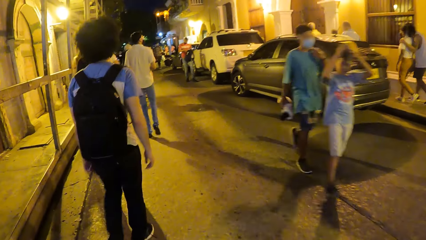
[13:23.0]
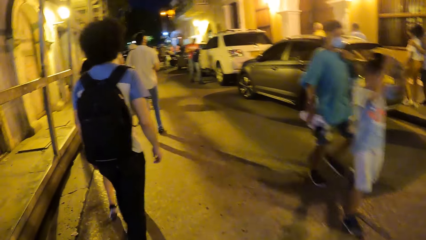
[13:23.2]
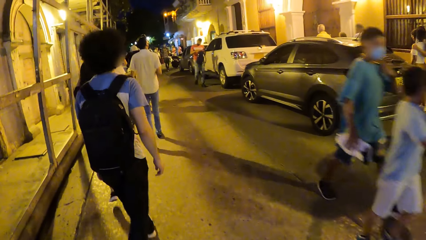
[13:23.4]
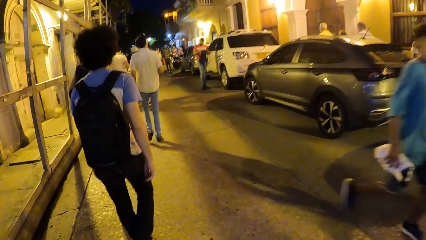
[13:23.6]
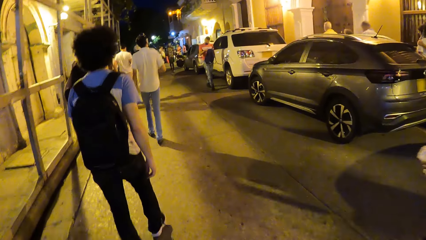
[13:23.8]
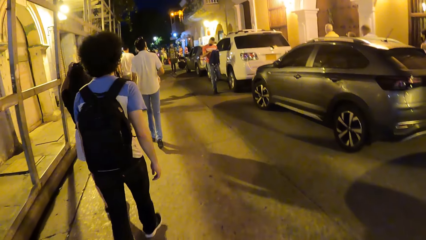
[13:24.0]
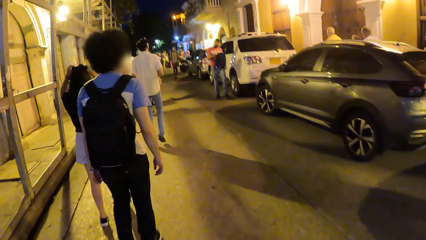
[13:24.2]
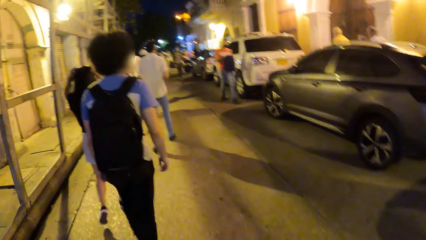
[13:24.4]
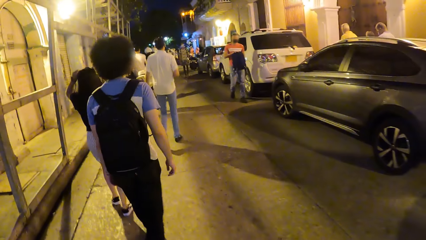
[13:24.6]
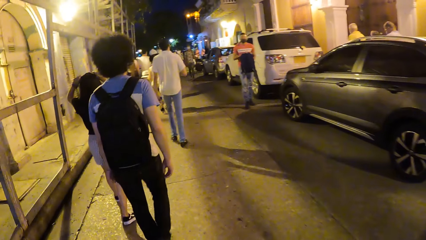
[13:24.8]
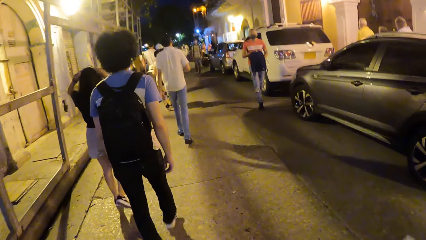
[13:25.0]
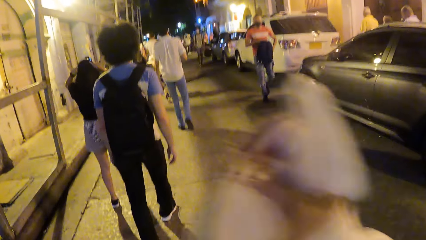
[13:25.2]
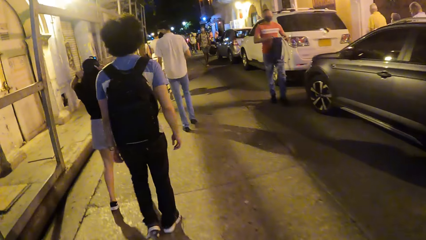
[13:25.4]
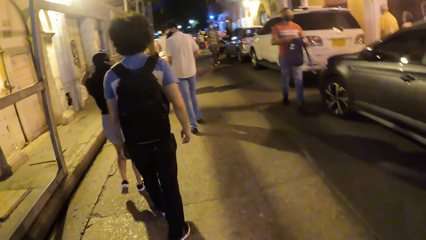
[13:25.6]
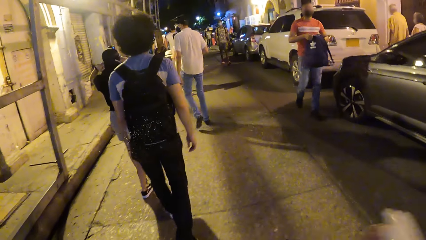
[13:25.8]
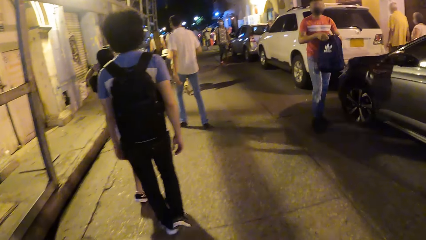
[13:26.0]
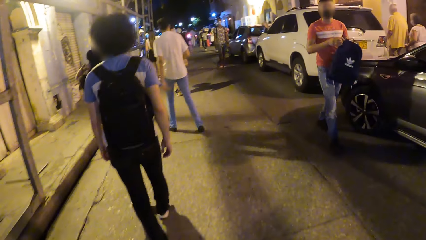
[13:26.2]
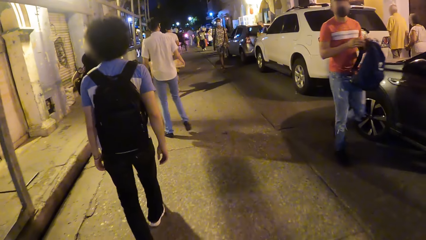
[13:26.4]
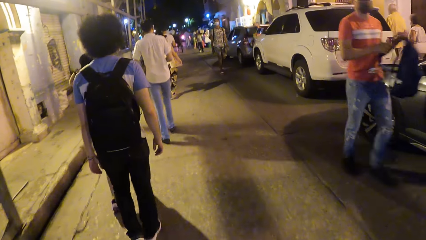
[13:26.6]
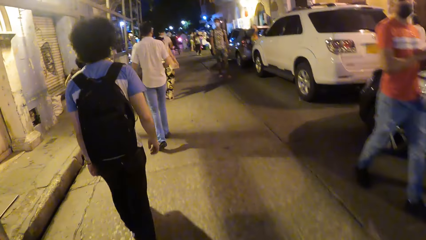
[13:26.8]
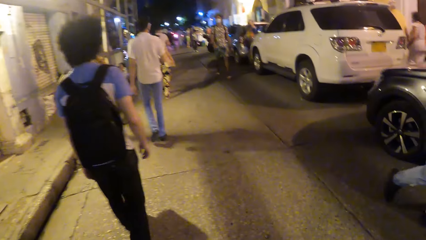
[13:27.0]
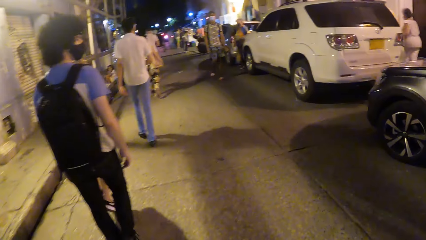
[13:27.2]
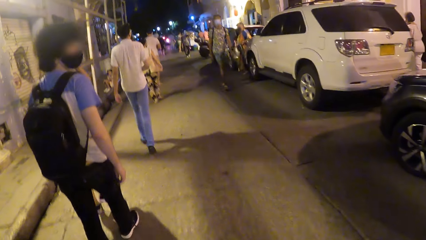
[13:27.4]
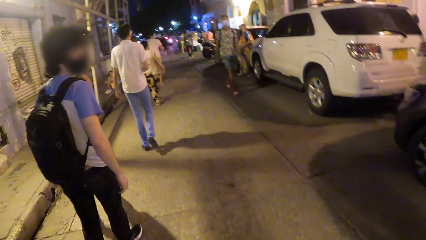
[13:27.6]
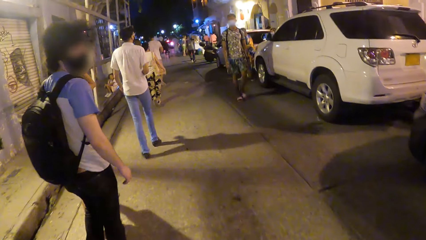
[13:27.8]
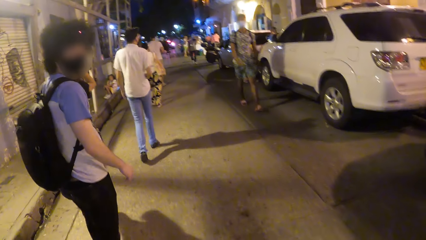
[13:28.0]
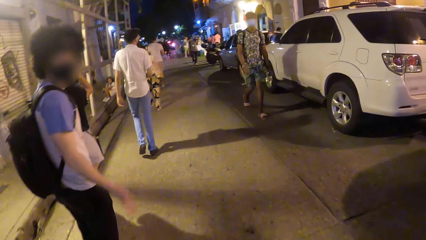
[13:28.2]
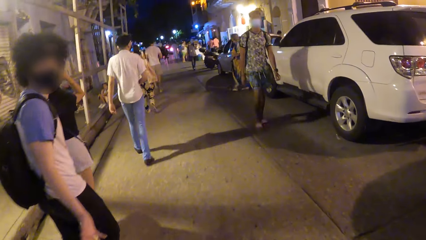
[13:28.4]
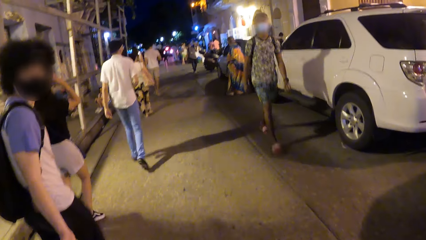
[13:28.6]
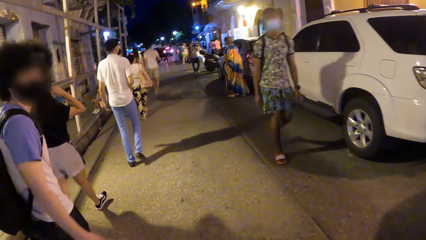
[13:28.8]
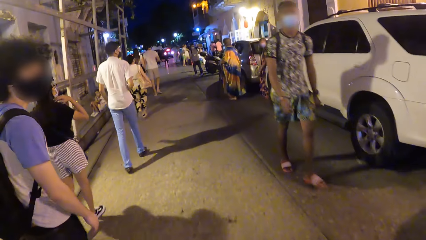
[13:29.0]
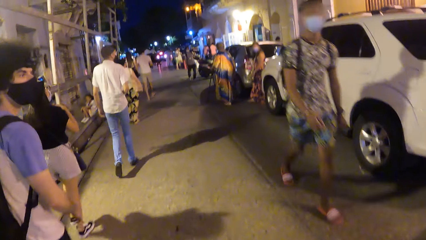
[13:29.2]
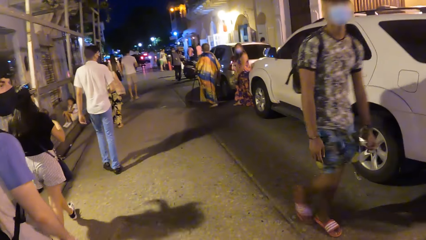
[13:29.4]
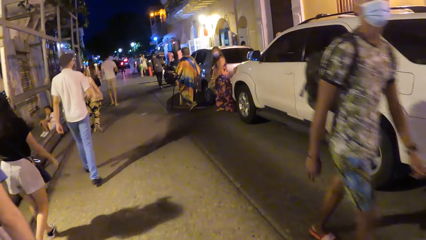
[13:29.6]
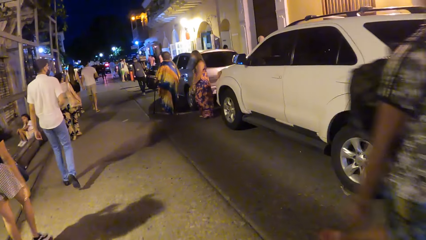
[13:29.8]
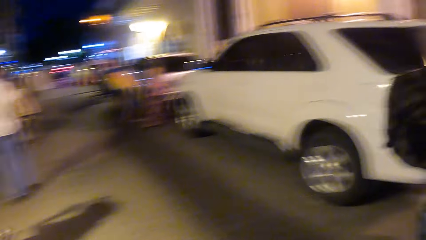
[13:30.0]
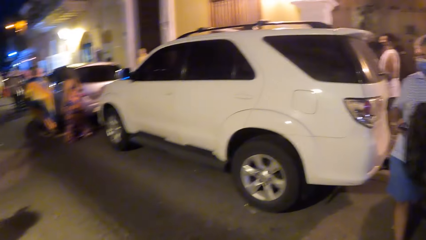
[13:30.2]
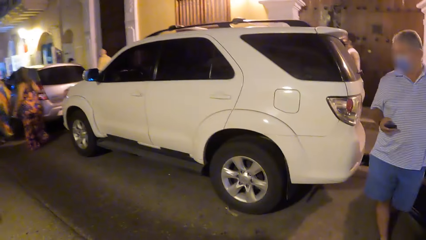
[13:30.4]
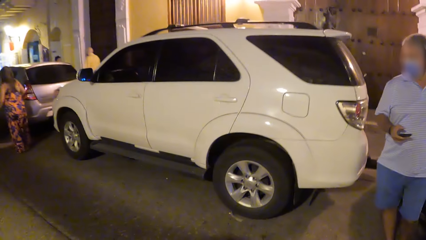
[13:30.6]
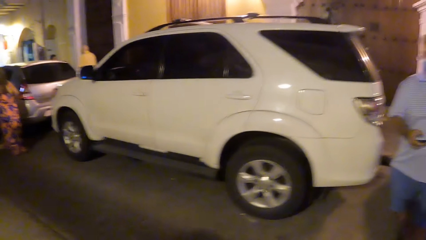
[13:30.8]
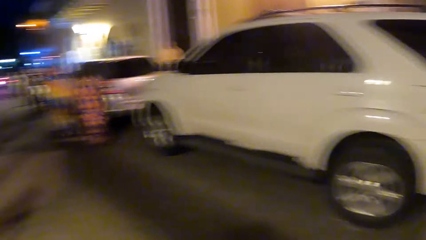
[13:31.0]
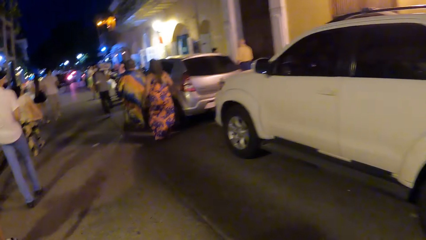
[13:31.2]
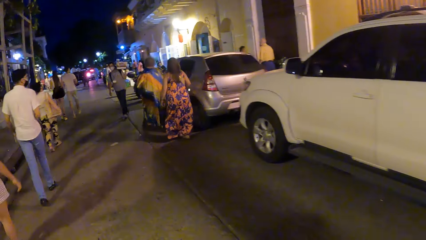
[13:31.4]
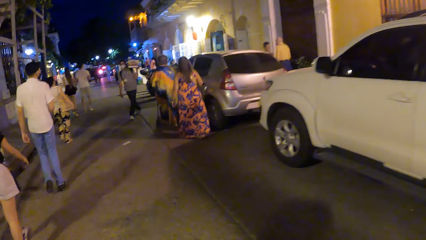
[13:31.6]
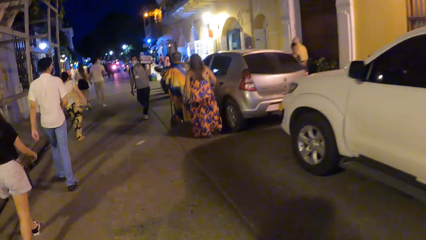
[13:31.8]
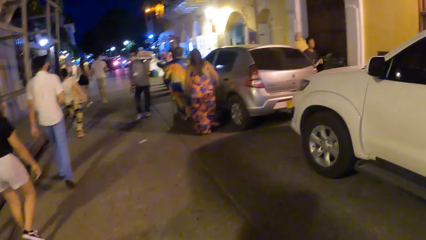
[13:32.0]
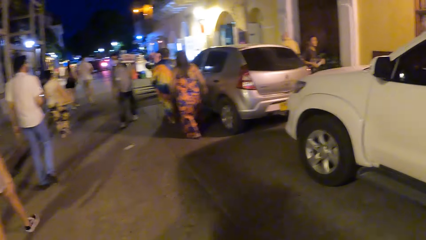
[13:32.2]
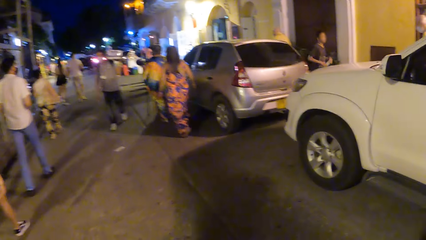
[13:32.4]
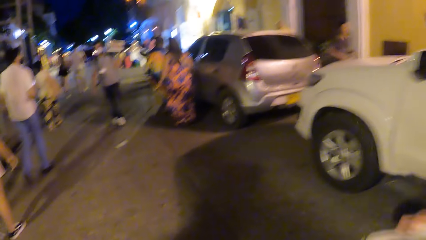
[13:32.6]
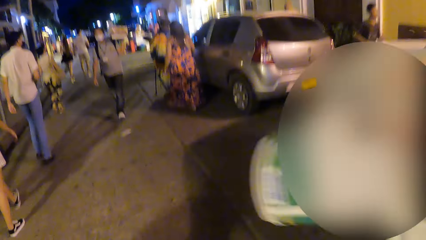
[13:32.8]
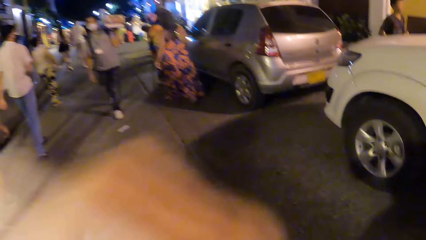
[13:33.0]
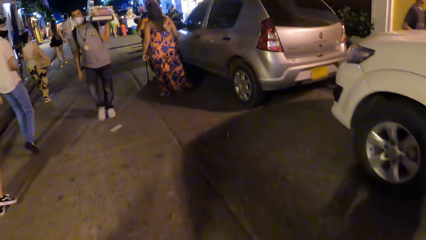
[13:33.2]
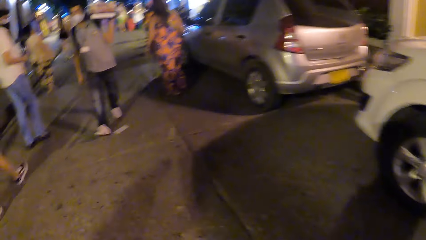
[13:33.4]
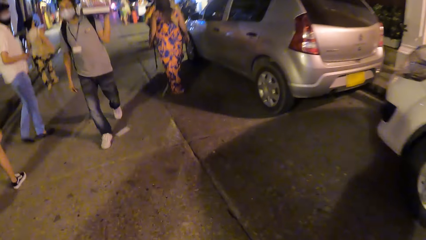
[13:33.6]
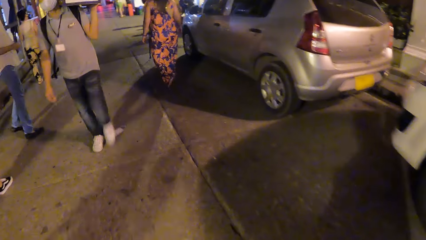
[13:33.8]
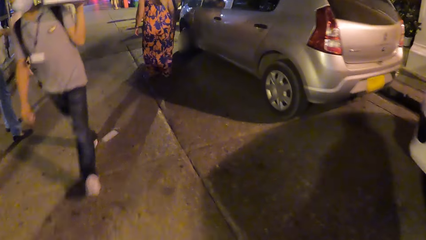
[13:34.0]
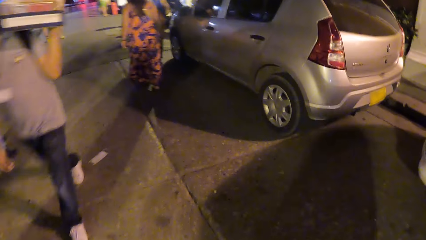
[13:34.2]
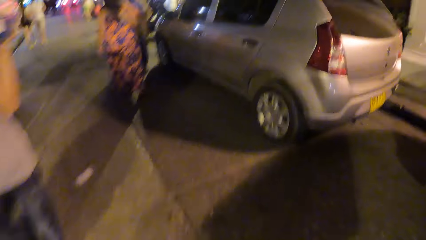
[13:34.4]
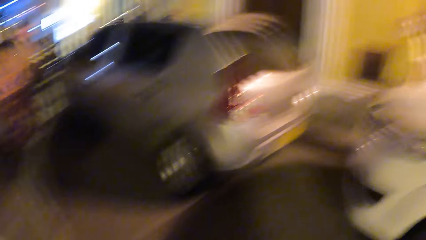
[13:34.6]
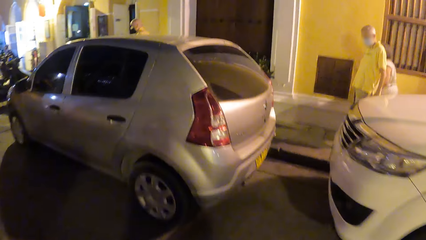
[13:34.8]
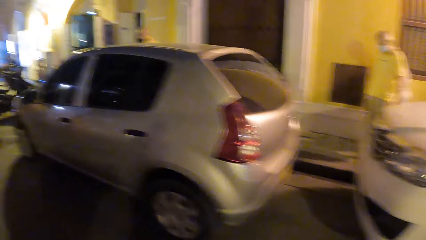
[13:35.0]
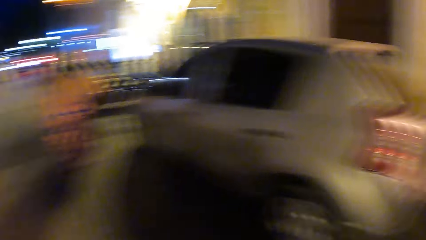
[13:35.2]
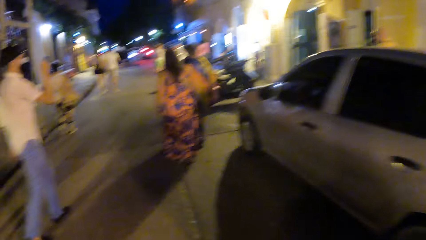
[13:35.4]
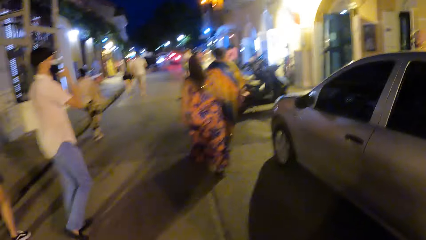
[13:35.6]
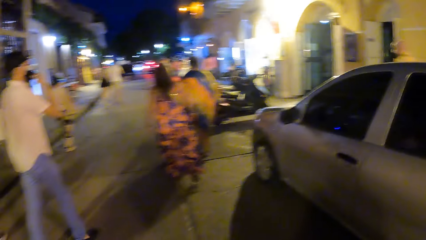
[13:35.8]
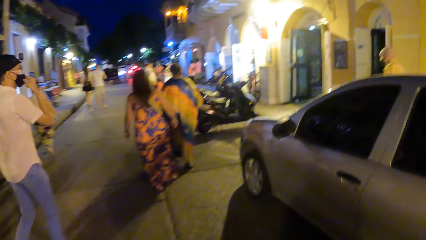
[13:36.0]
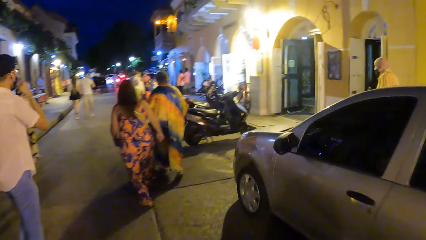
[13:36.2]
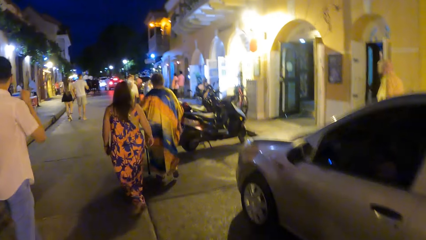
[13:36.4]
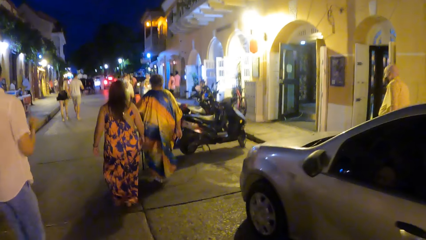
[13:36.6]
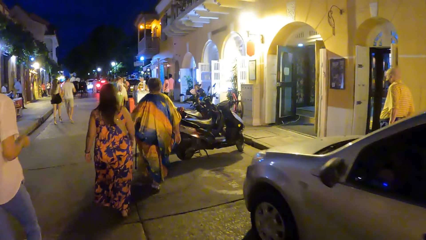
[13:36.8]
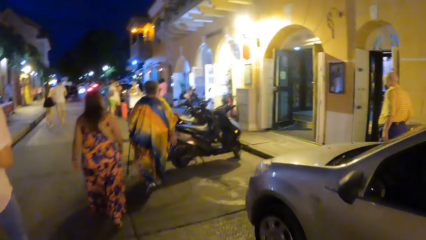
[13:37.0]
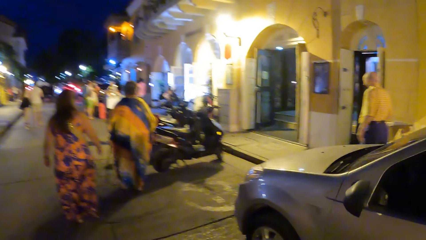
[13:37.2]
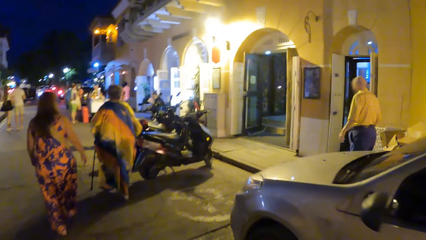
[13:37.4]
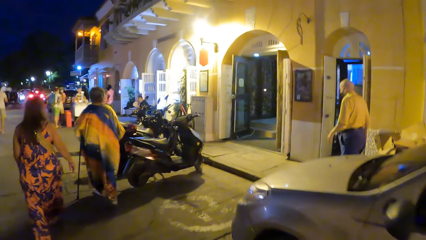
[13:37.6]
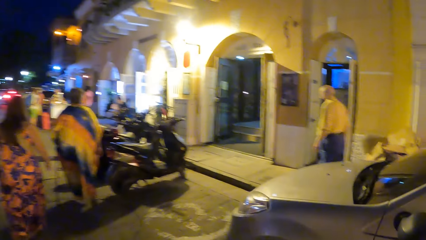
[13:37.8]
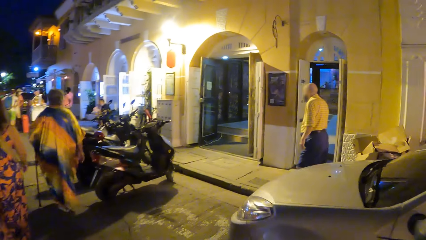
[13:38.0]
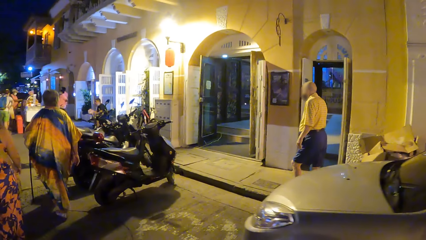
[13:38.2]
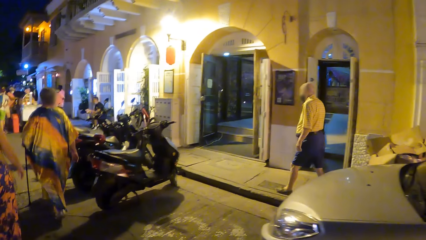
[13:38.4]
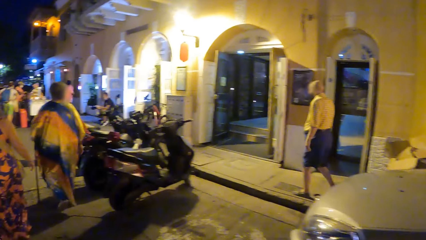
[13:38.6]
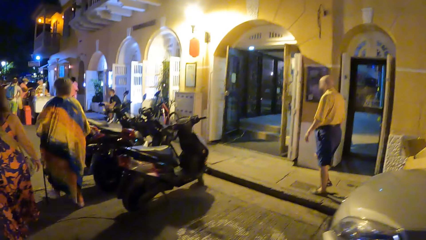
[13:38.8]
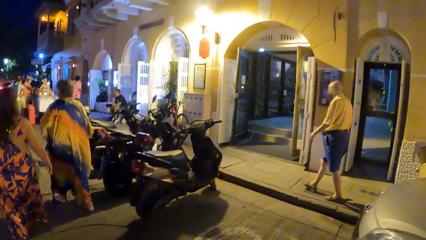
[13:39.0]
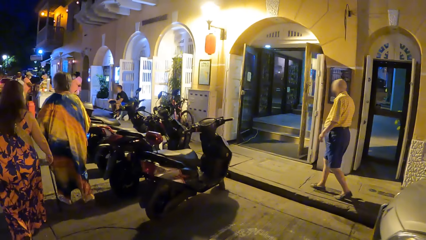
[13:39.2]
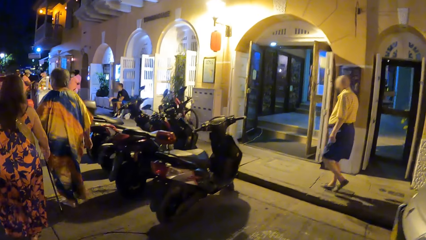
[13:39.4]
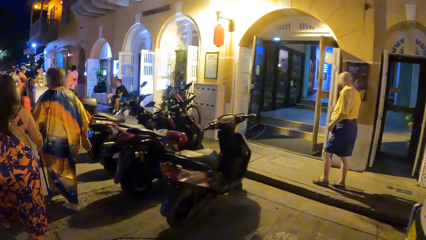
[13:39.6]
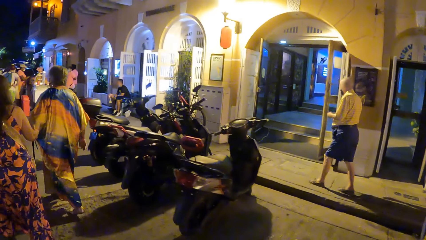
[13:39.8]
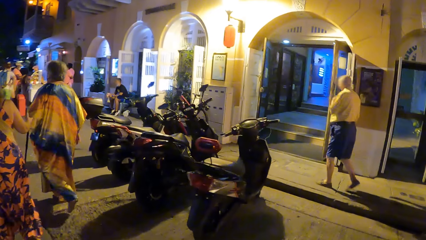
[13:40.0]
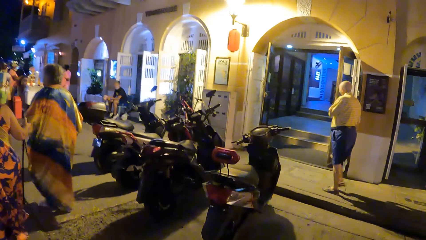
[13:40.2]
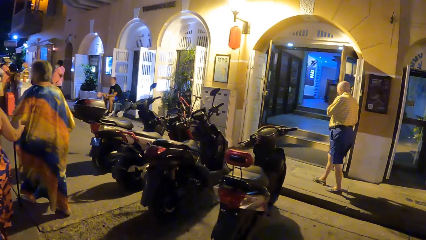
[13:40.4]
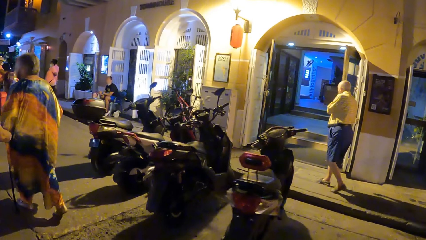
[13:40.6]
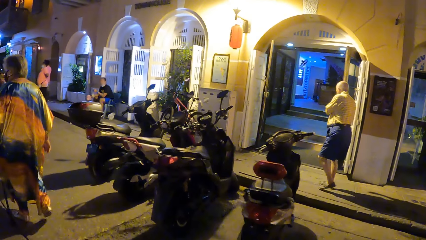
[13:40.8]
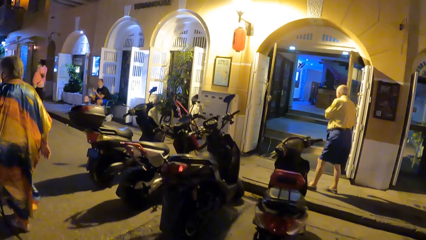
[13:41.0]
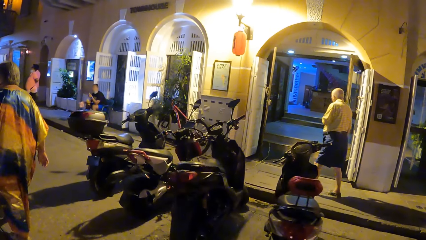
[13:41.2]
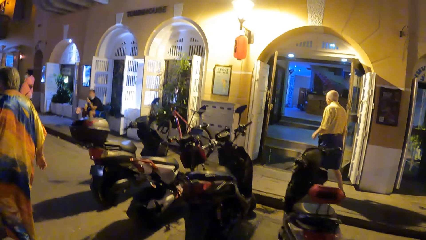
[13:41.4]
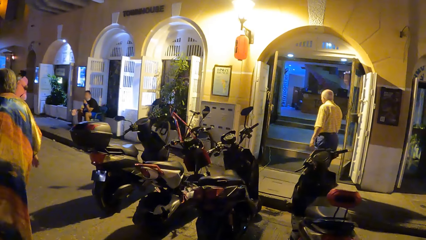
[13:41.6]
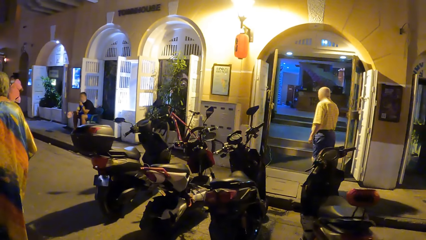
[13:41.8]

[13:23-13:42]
The camera wearer sprays water with a water gun. They walk along the street. They spray water with the water gun. They walk along the street. They look around the street.
